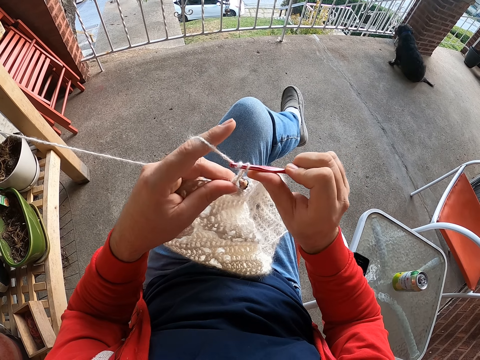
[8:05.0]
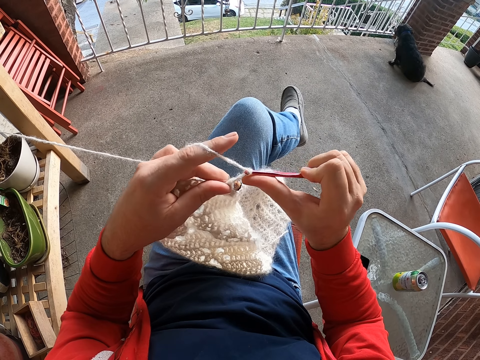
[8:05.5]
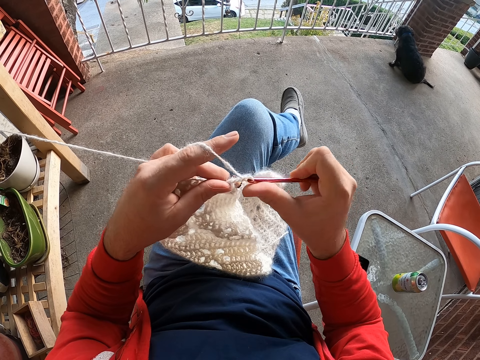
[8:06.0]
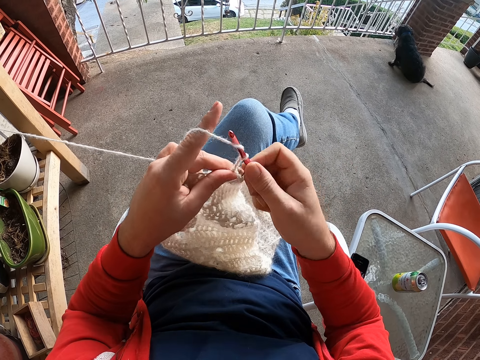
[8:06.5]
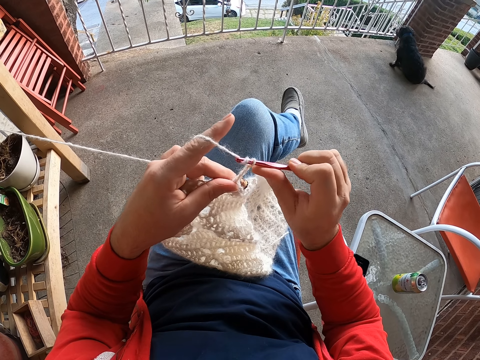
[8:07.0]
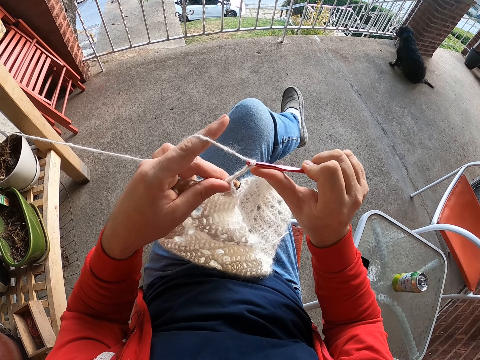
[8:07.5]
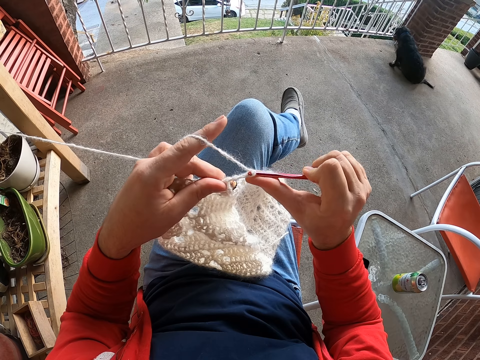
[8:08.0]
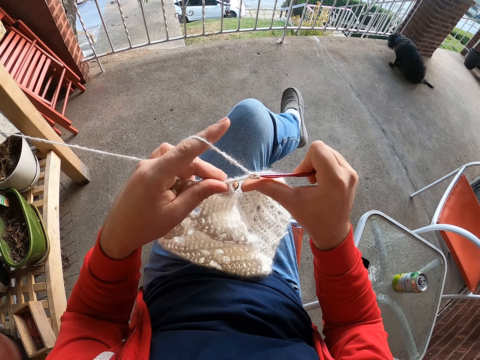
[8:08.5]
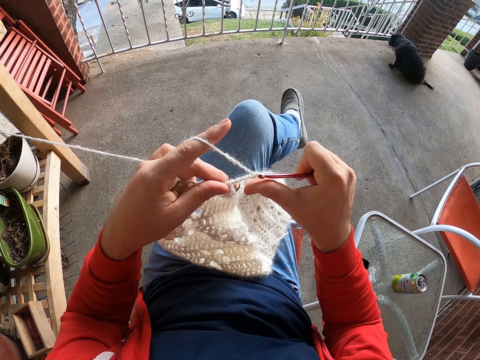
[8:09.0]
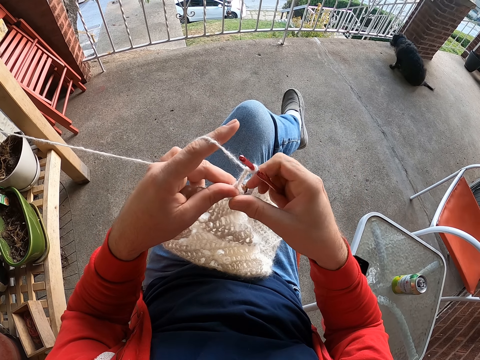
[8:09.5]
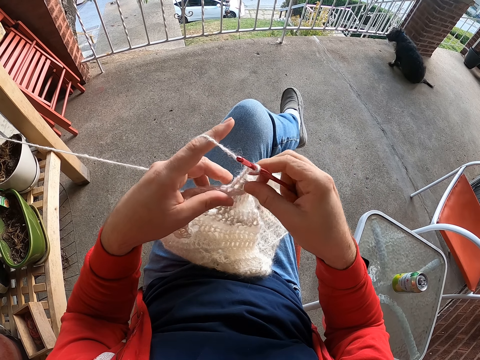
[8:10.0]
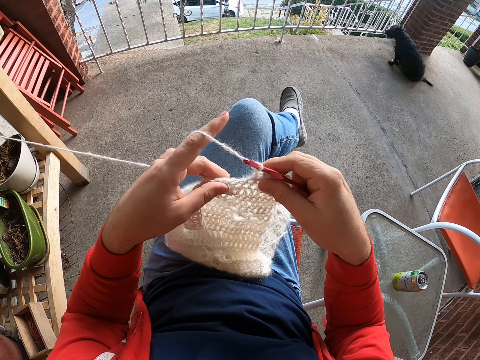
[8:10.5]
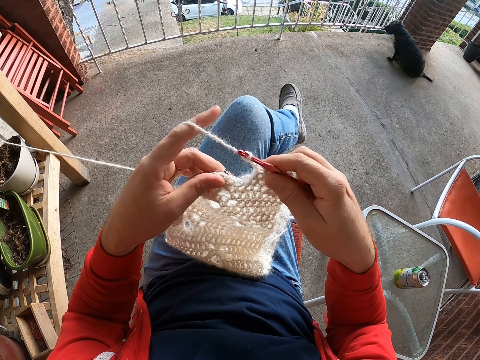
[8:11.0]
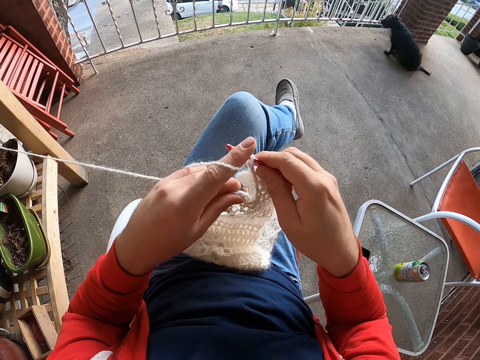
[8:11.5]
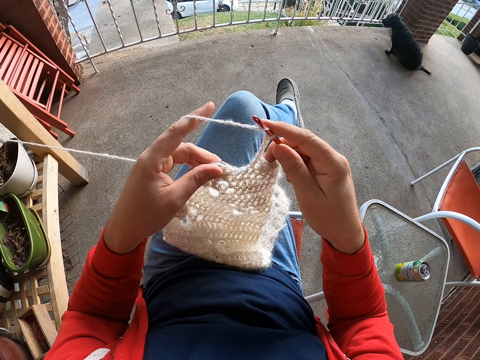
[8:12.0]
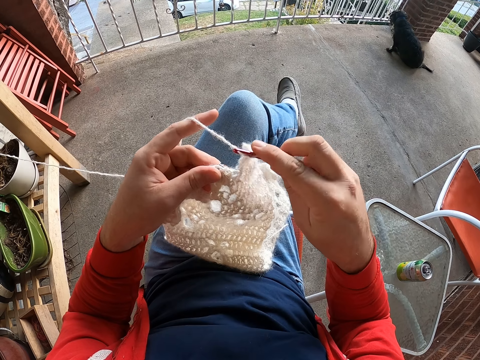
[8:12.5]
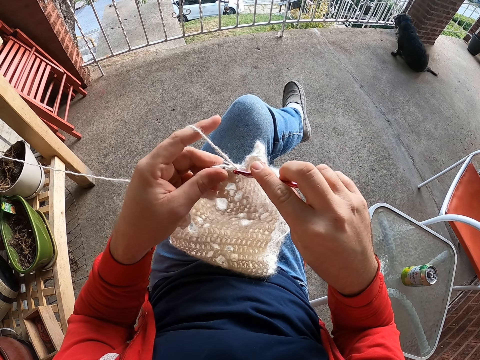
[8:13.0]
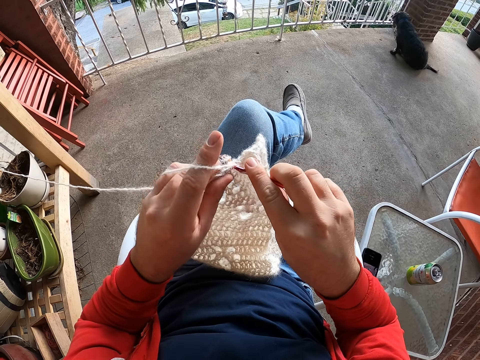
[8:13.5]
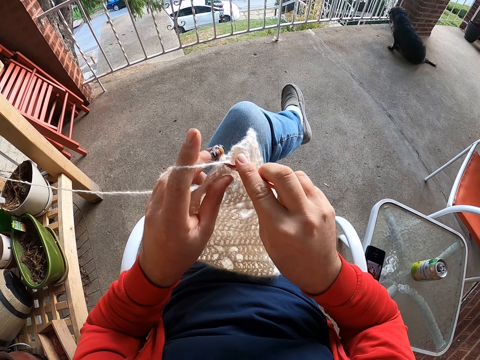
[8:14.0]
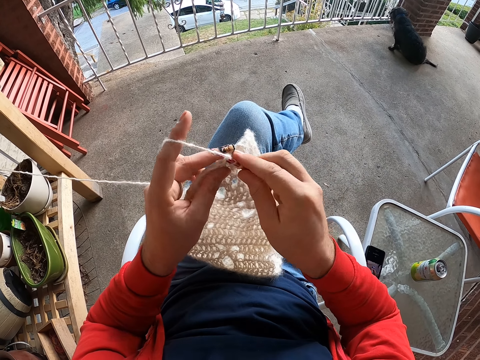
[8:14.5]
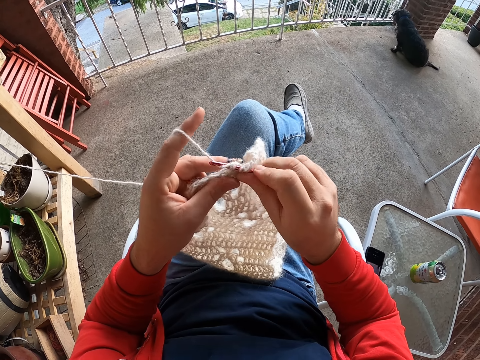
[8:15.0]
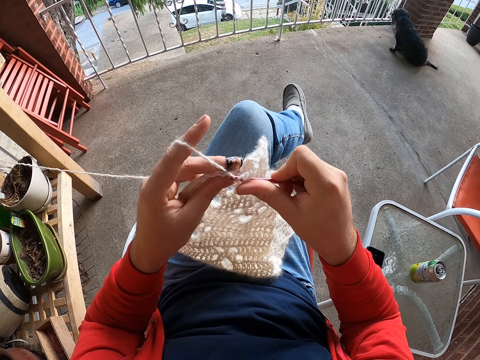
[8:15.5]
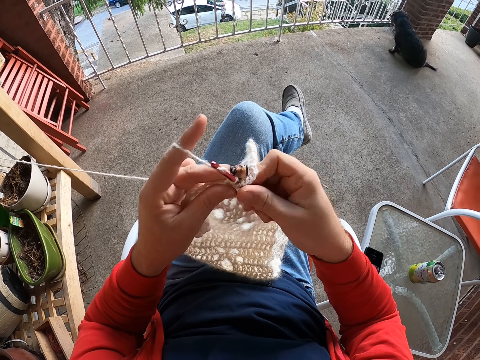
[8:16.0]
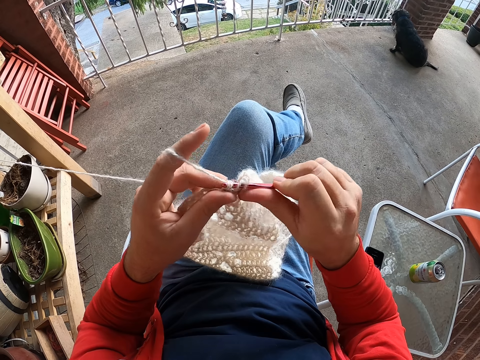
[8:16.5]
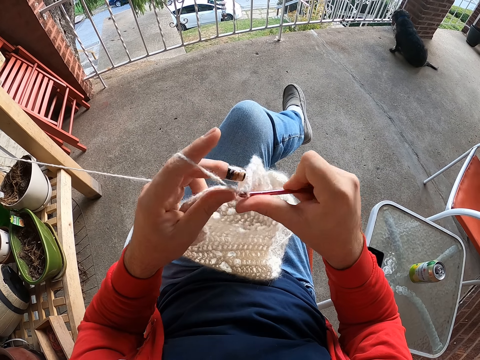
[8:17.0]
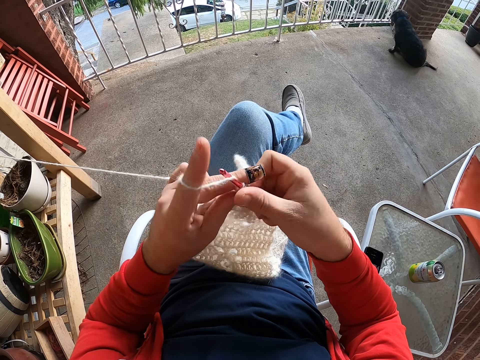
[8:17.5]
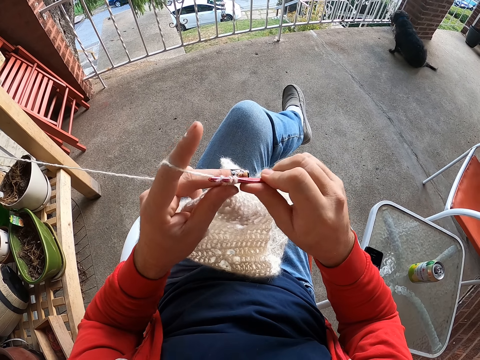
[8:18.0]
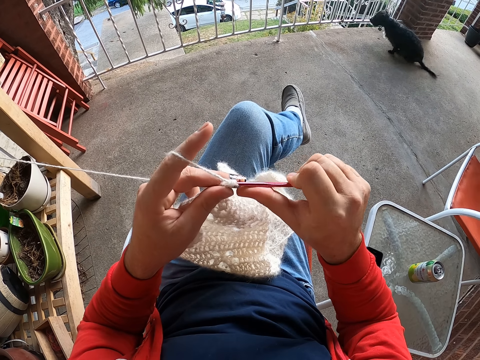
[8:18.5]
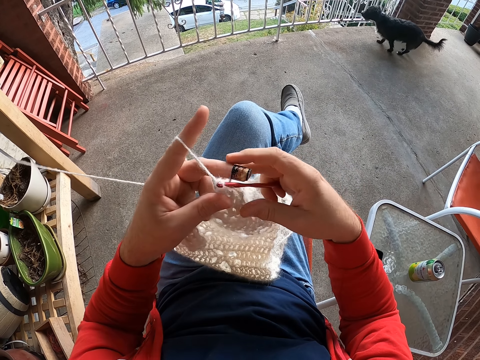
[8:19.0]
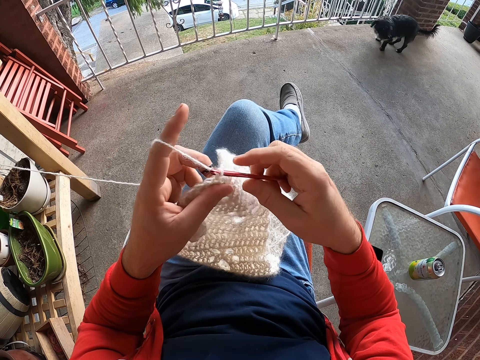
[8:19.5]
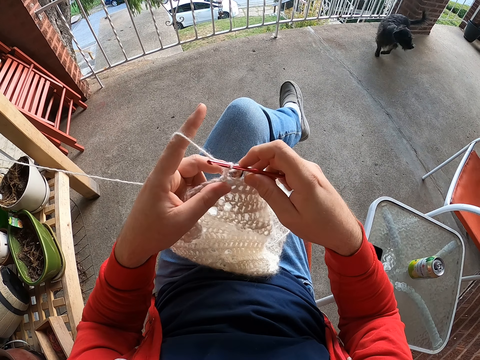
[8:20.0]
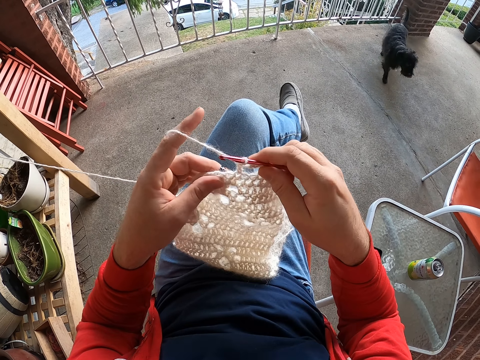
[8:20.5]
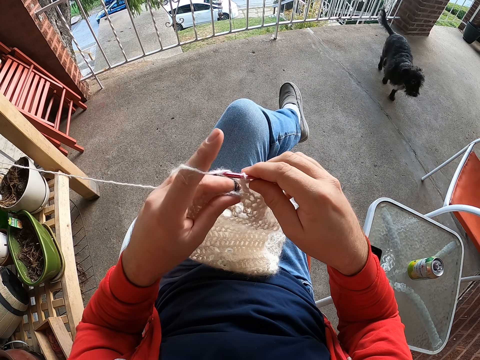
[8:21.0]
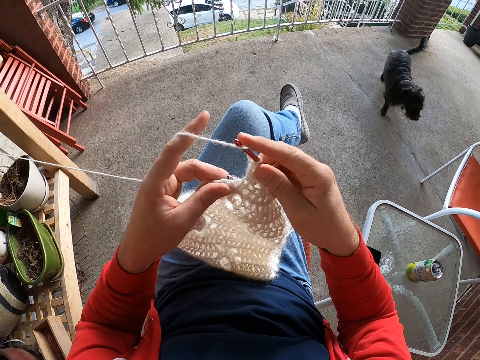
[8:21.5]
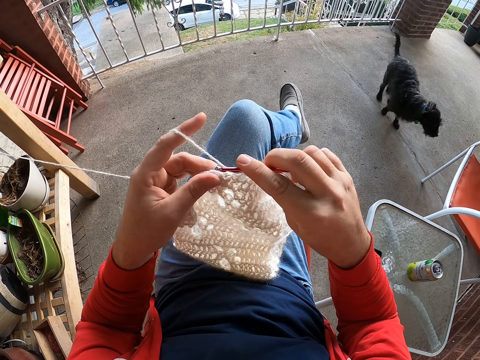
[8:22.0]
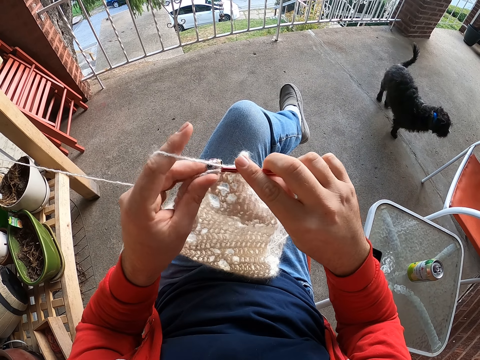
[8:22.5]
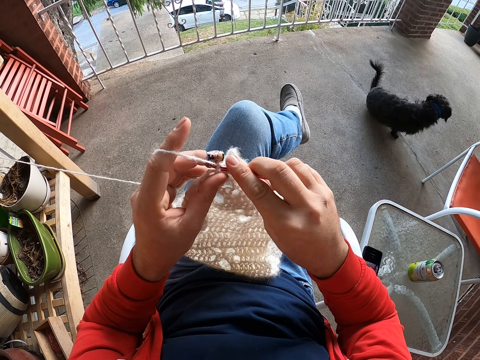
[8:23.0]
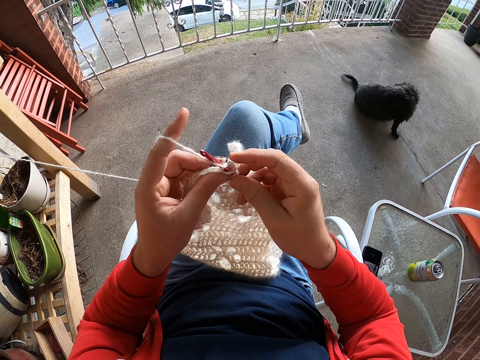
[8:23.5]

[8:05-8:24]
The camera wearer rolls thread on a crochet. They knit a fabric. They adjust the fabric. They roll thread on the crochet. They adjust the fabric again. They knit the fabric. They adjust the fabric. They knit the fabric. They roll thread on the crochet.

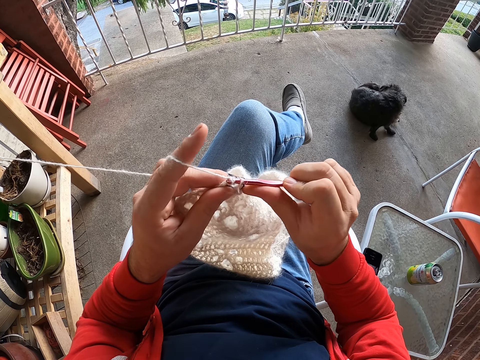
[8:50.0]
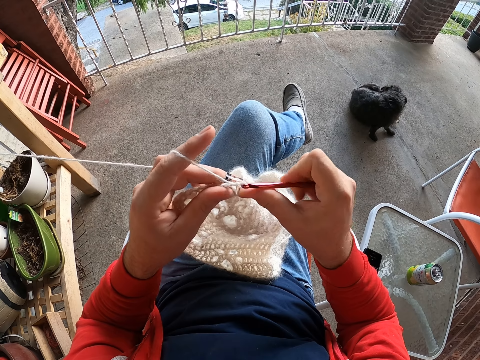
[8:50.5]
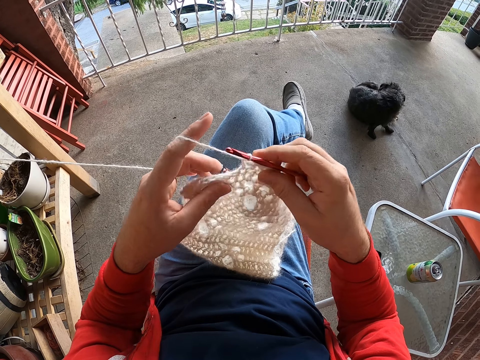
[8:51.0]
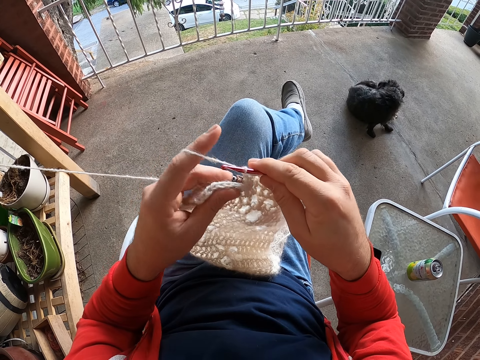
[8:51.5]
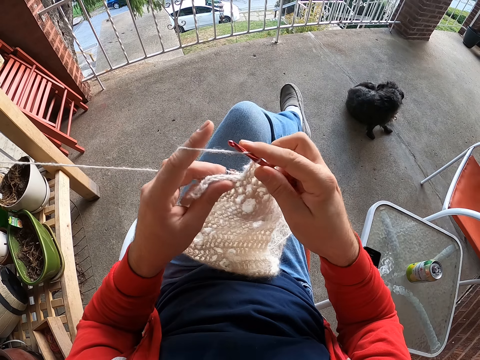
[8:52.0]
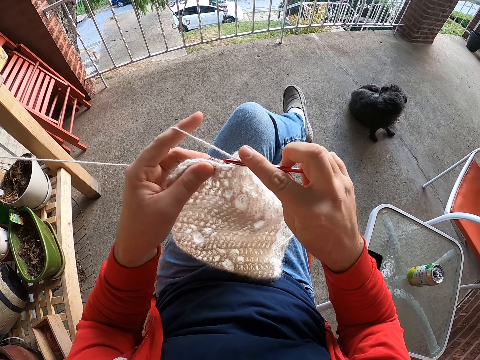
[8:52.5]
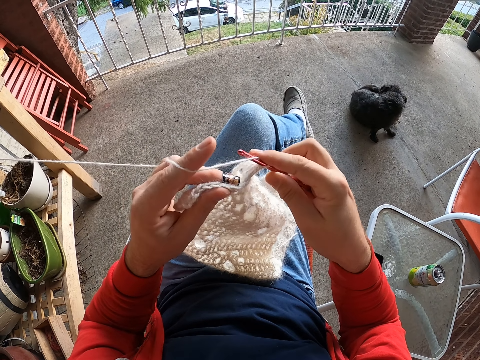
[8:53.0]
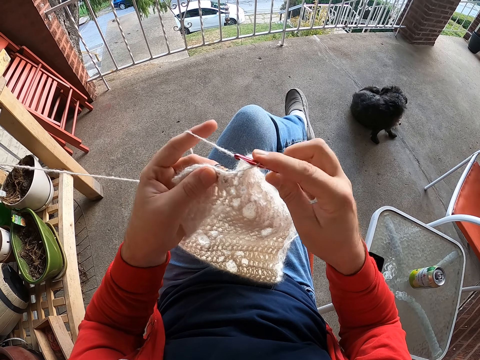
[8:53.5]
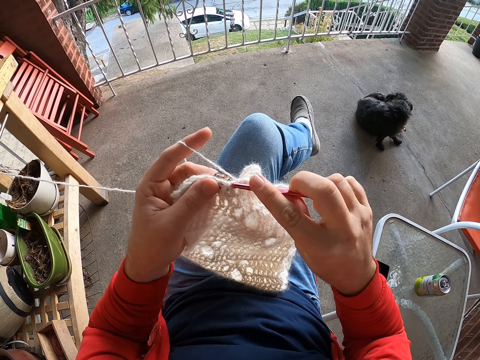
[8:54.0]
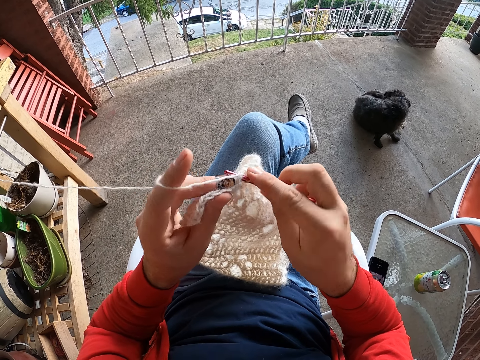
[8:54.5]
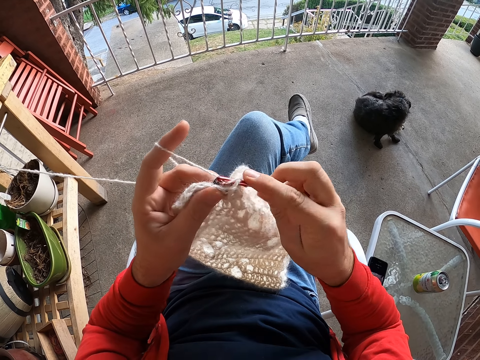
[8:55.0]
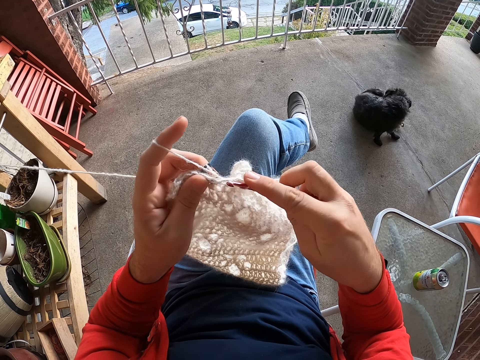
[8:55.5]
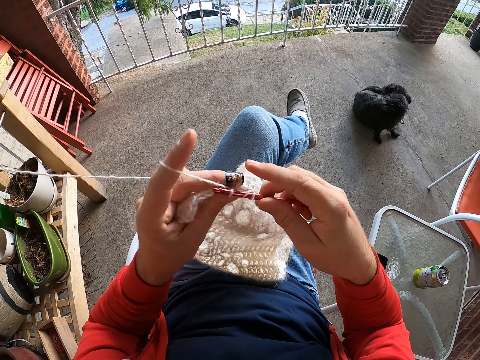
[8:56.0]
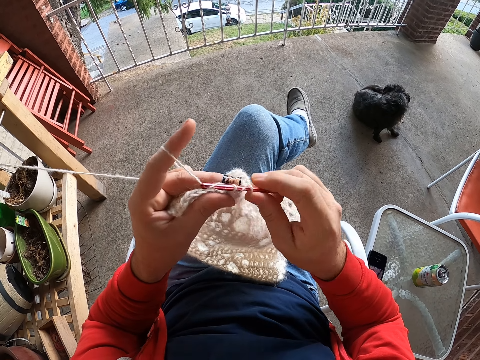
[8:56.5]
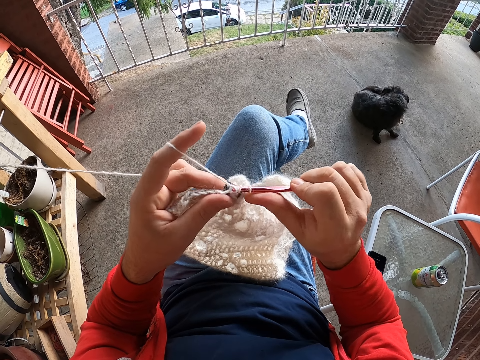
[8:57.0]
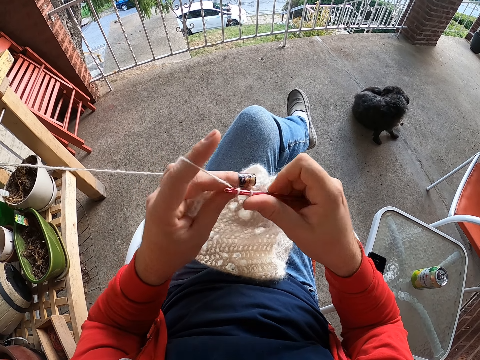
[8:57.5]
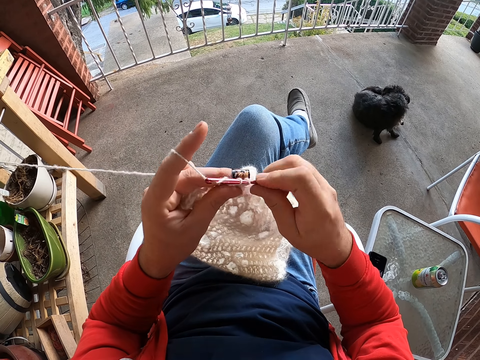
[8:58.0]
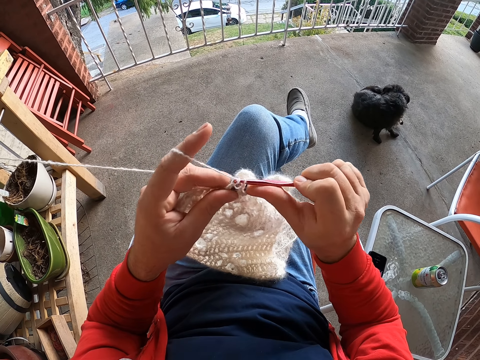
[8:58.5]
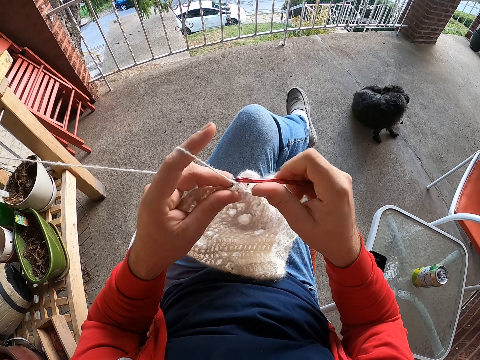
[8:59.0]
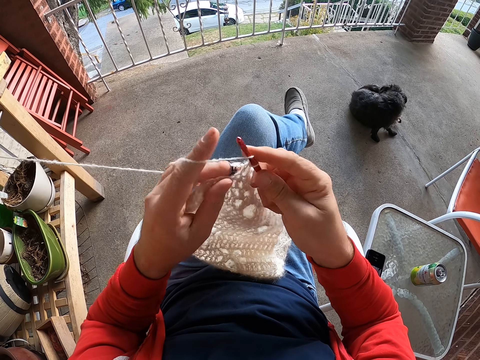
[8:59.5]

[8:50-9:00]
The camera wearer adjusts a fabric. They roll thread on a crochet. They knit the fabric.
